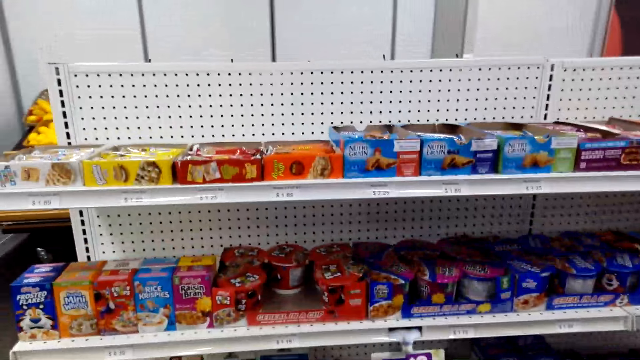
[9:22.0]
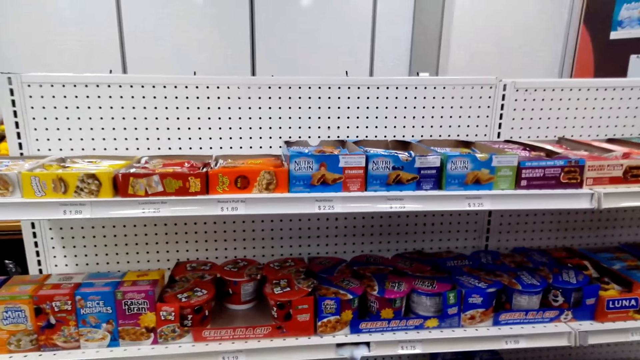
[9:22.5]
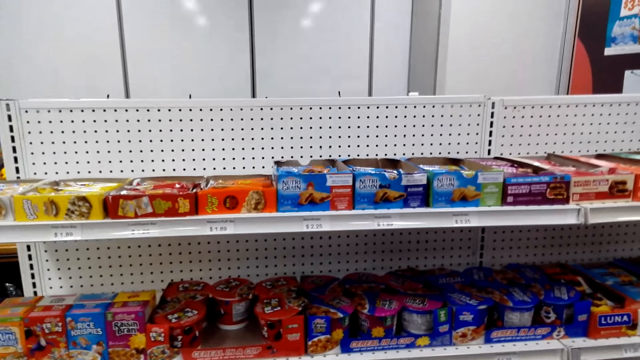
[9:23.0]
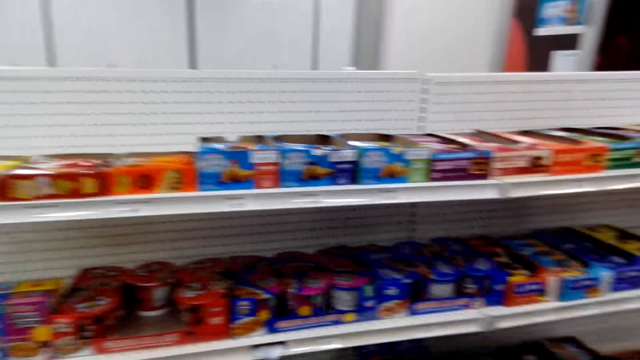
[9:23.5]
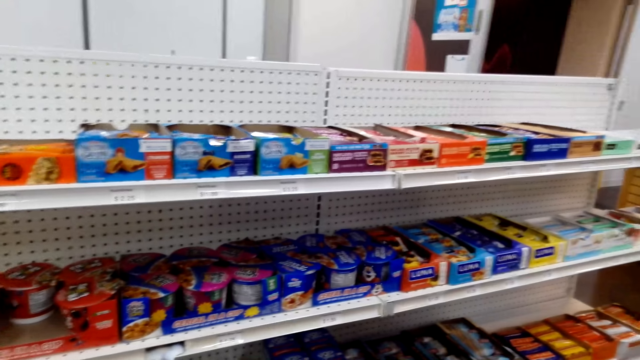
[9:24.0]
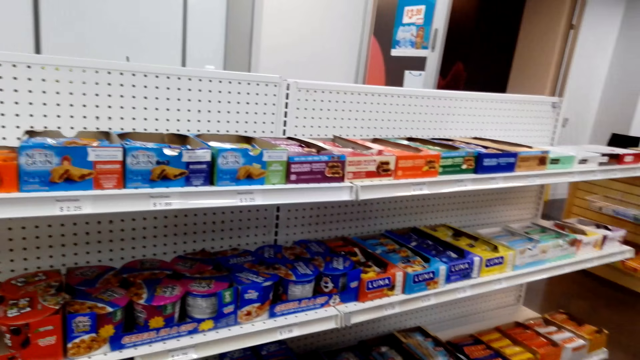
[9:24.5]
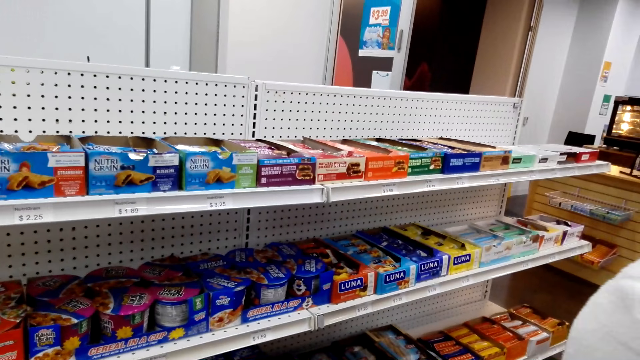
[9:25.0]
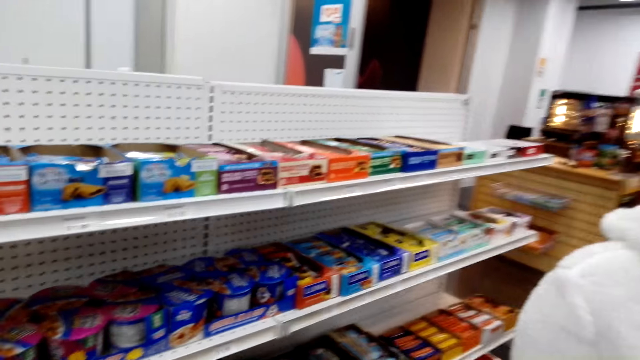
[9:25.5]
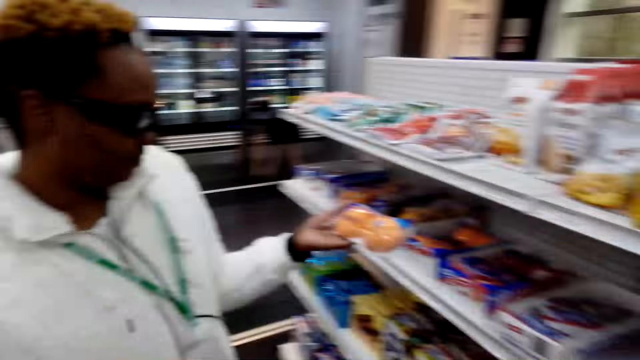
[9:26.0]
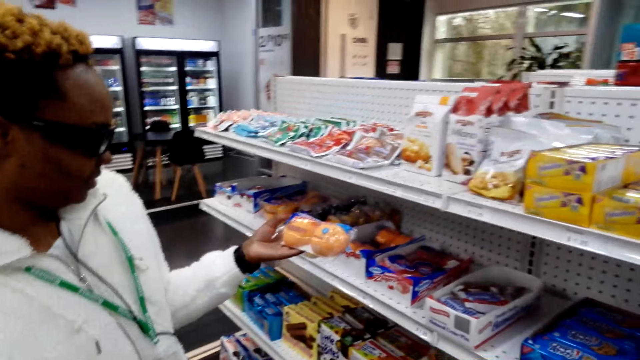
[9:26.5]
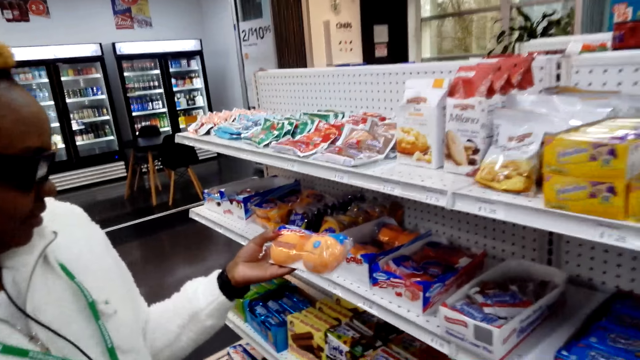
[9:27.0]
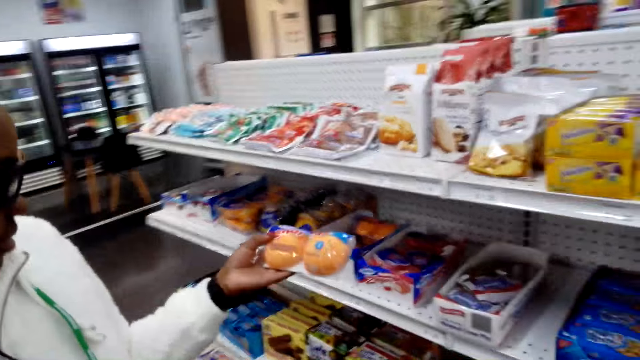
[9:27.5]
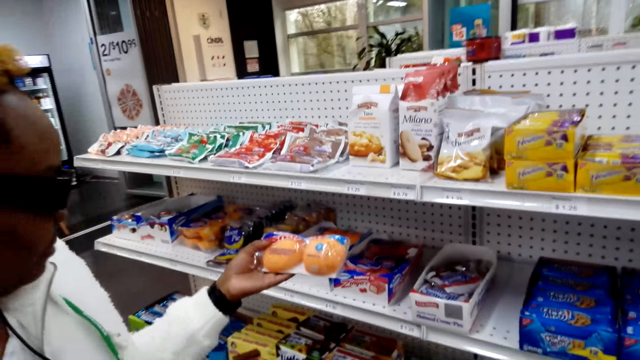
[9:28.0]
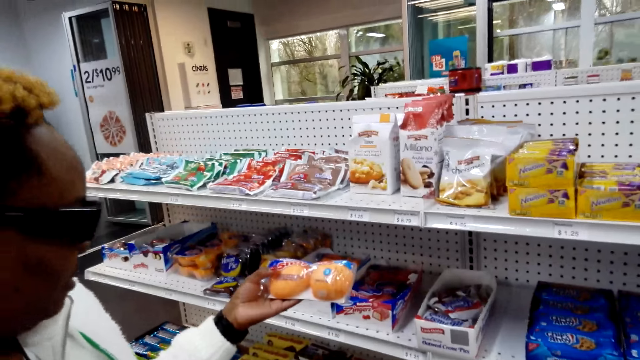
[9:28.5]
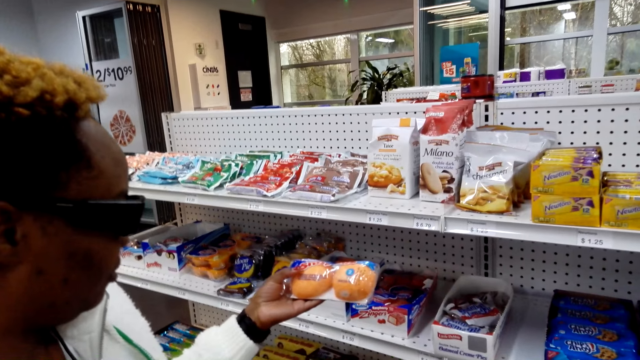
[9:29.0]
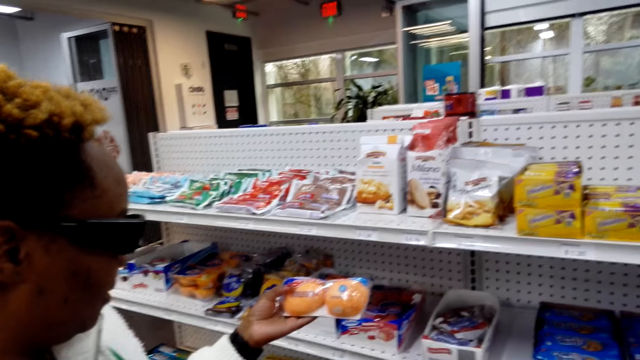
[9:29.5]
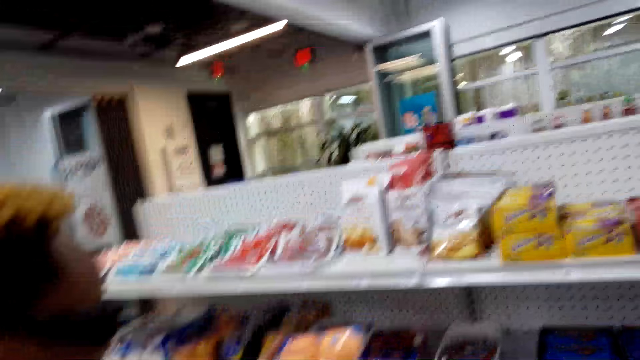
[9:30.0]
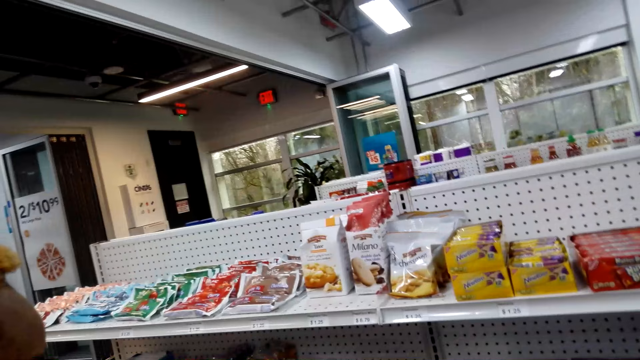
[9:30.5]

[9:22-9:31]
A person picks the marshmallow from the shelf. The person holds the donut.

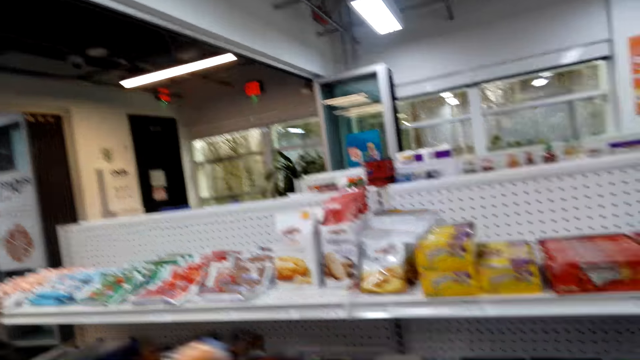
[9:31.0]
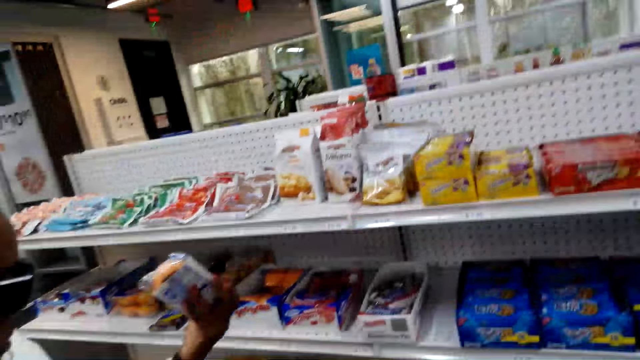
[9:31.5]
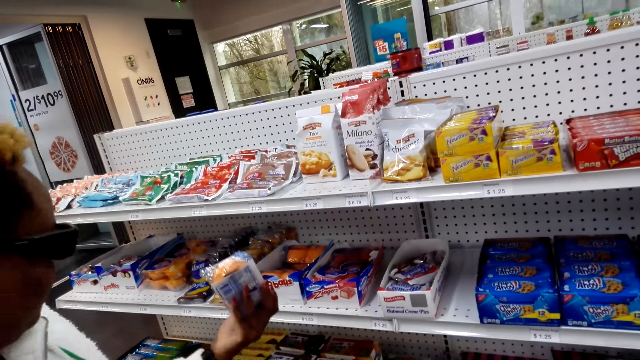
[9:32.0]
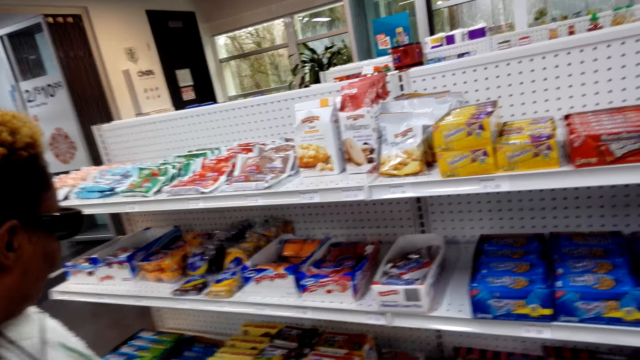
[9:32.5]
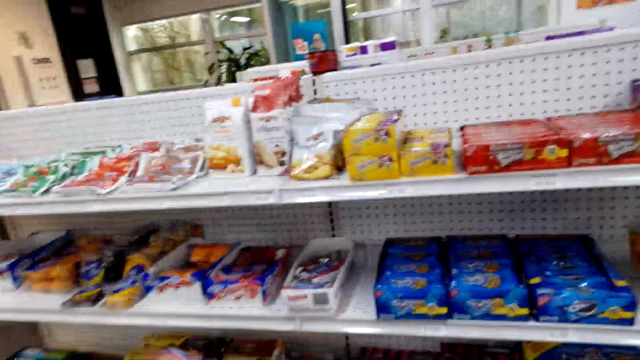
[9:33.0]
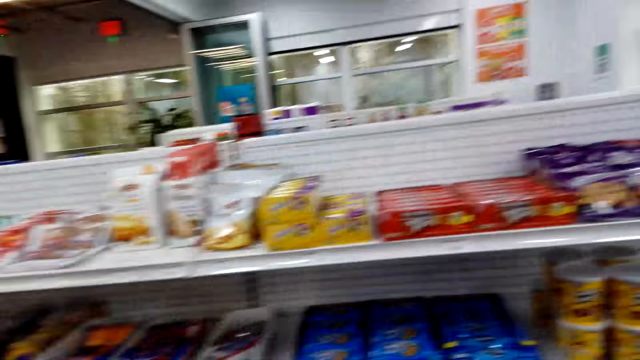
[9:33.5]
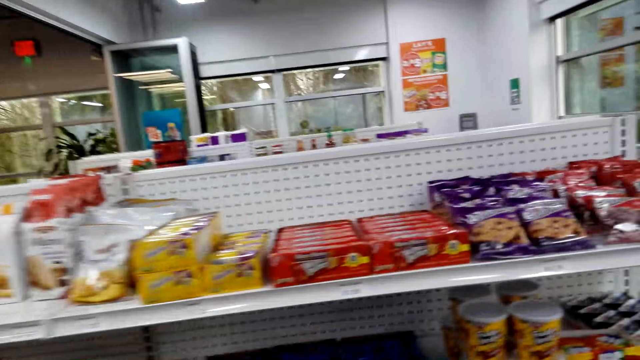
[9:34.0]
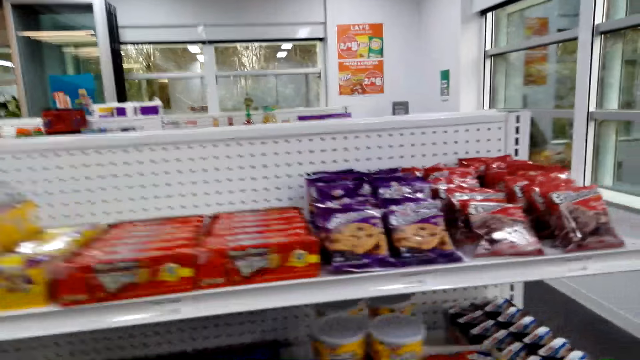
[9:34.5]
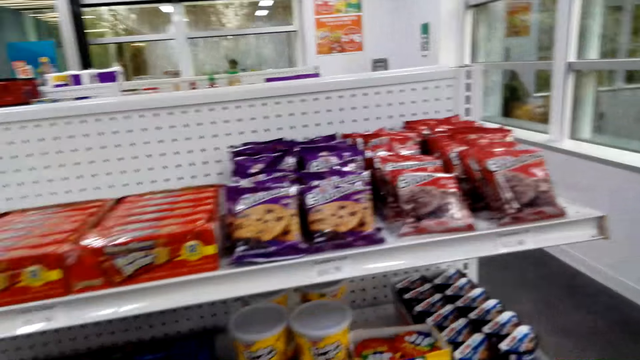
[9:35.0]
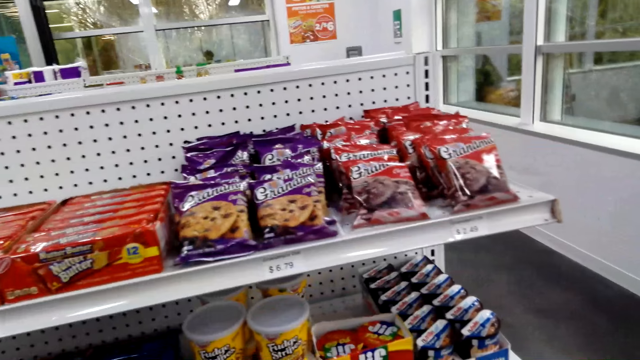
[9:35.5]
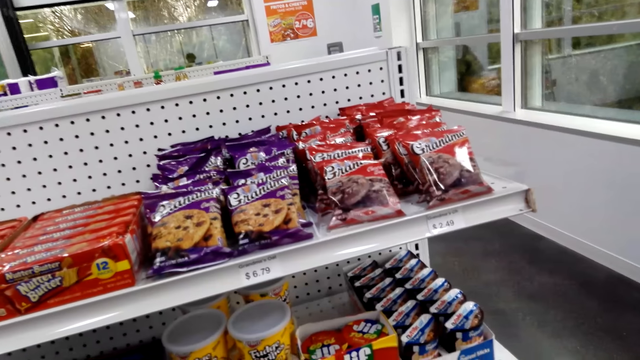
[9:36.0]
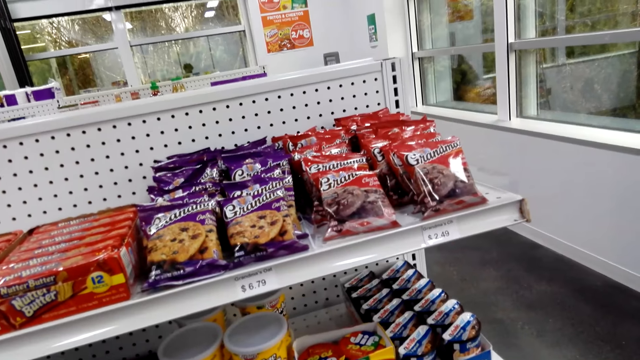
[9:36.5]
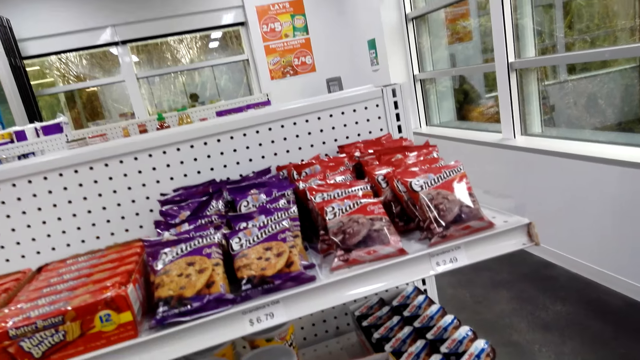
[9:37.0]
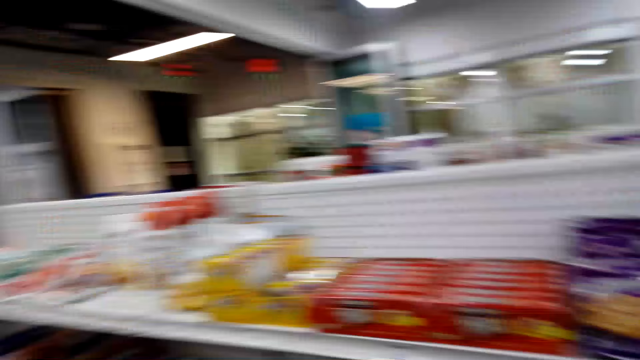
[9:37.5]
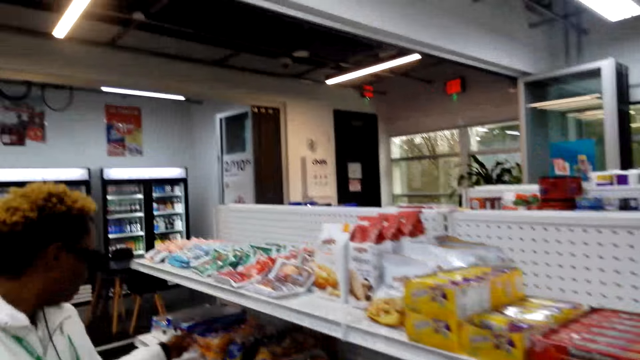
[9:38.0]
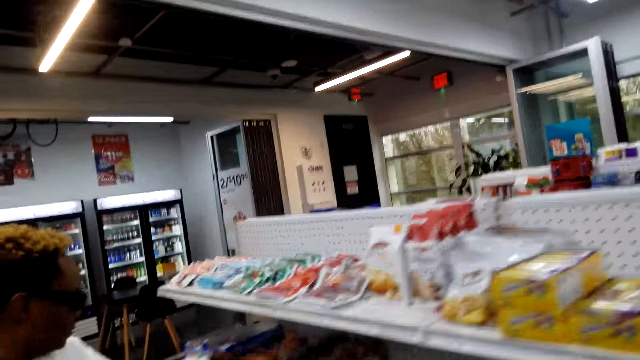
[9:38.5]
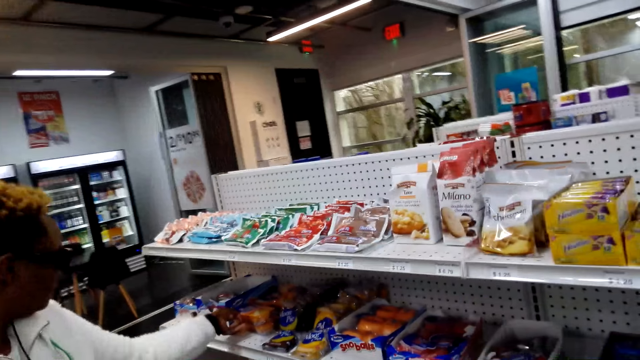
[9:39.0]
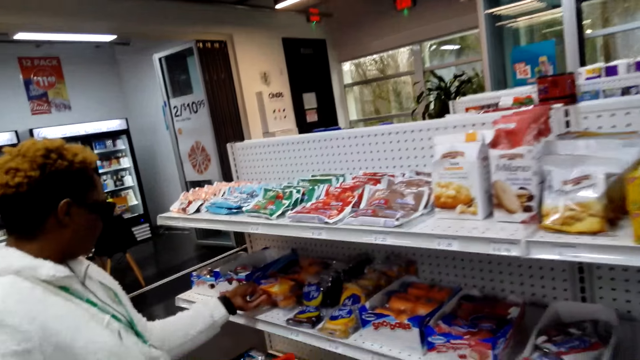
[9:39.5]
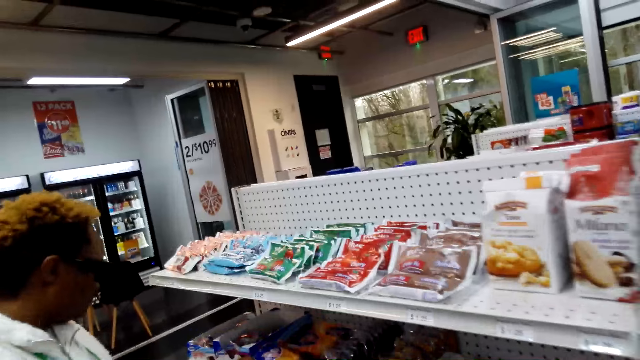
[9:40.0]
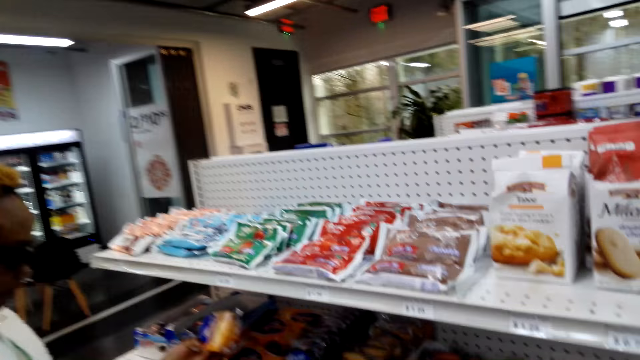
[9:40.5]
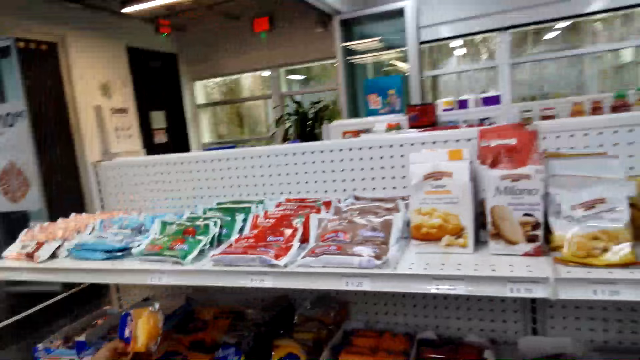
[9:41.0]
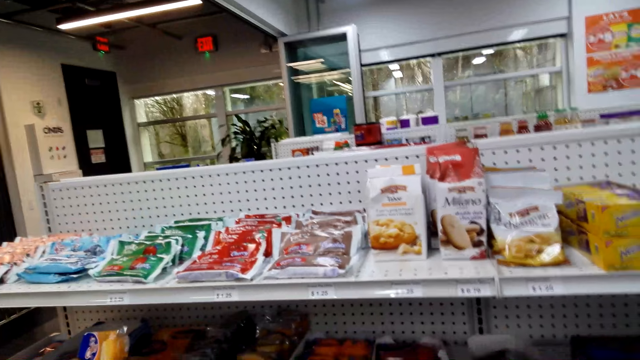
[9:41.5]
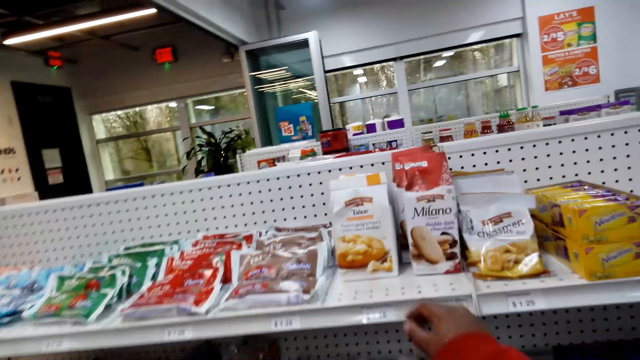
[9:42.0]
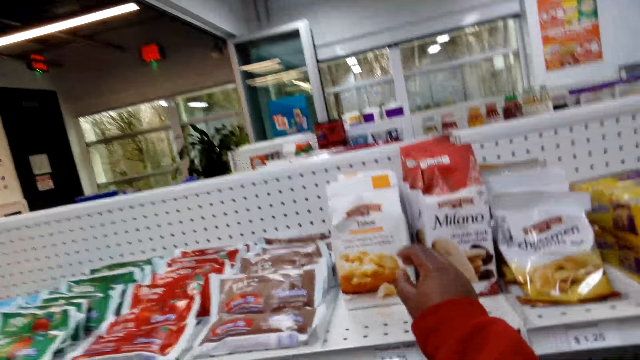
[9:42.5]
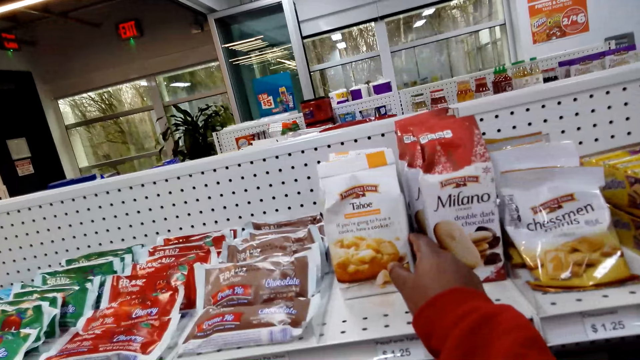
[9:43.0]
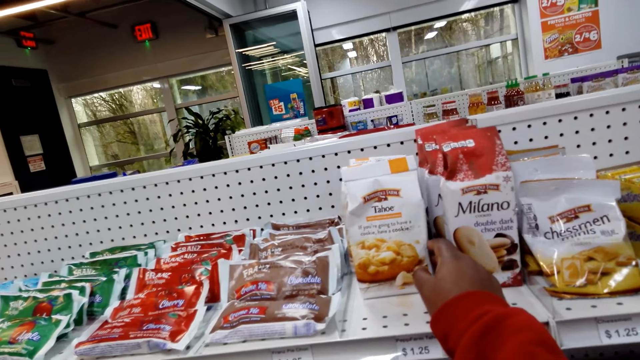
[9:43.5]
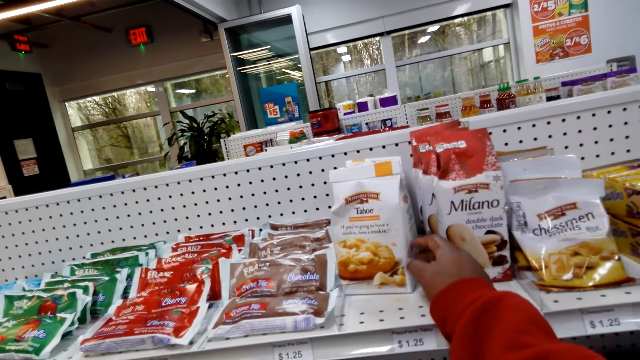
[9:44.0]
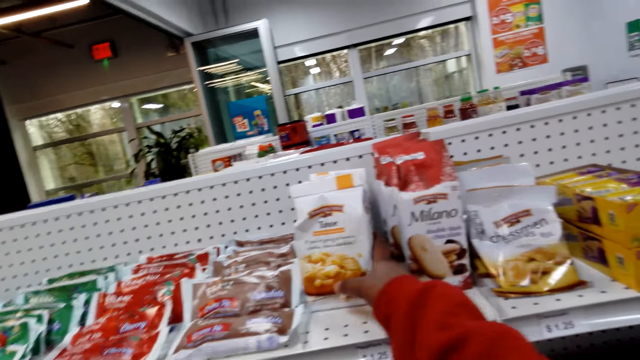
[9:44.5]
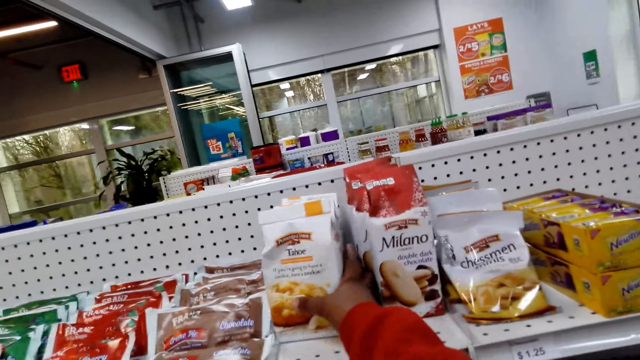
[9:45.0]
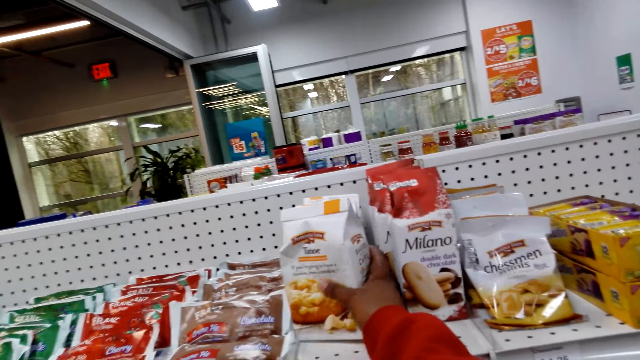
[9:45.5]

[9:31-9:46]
The person puts back the donut. The person puts the marshmallow on the shelf. The camera wearer looks around. The person puts the marshmallow on the shelf again. The person holds something. The camera wearer looks at the cookies on the shelf. They hold a tahoe.
